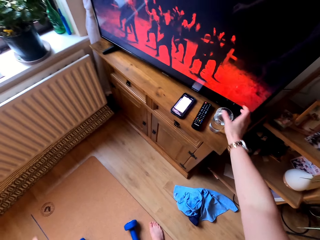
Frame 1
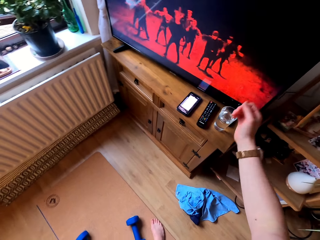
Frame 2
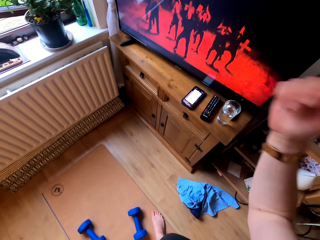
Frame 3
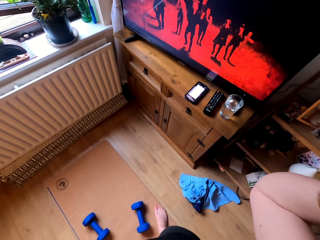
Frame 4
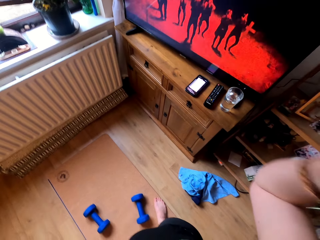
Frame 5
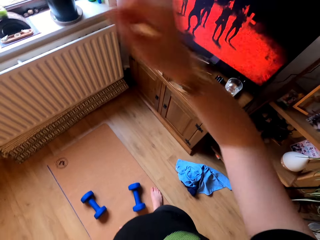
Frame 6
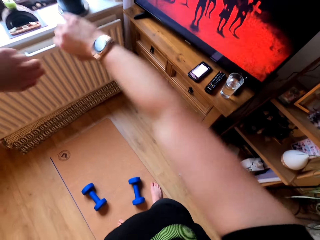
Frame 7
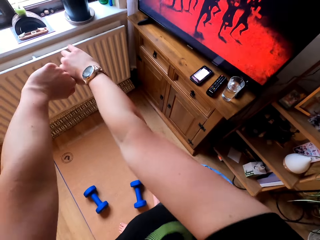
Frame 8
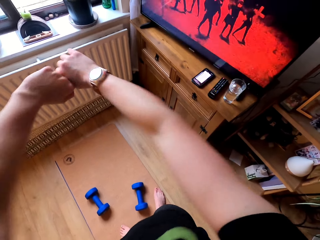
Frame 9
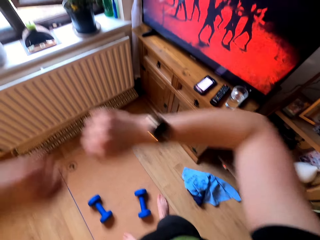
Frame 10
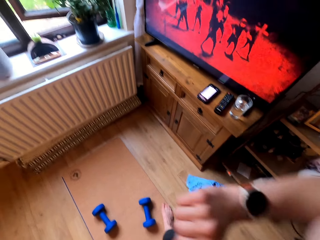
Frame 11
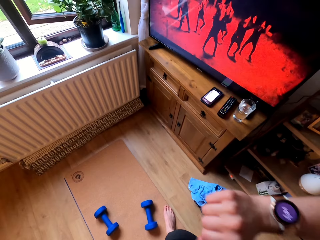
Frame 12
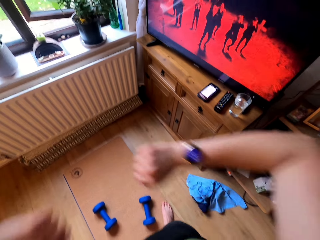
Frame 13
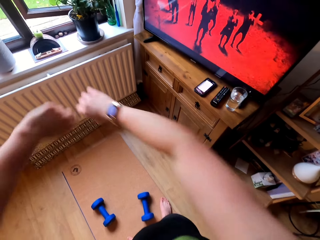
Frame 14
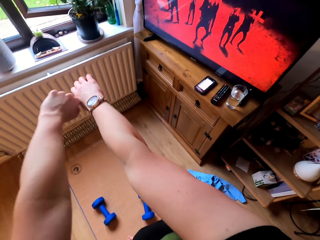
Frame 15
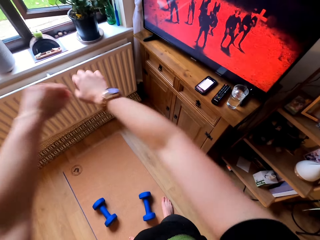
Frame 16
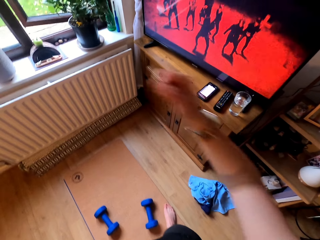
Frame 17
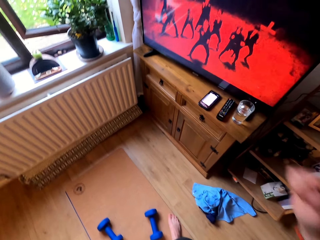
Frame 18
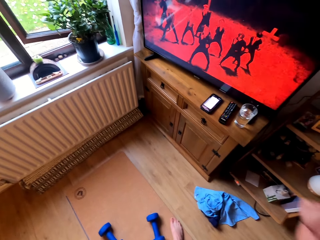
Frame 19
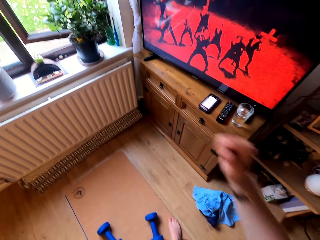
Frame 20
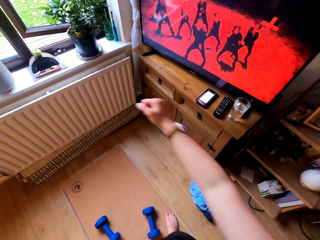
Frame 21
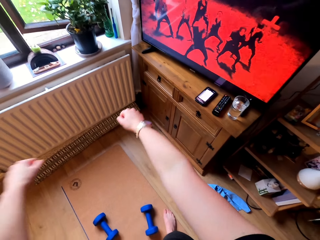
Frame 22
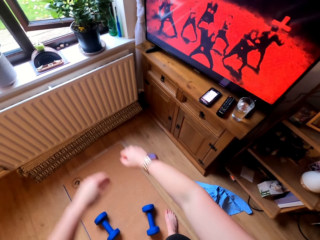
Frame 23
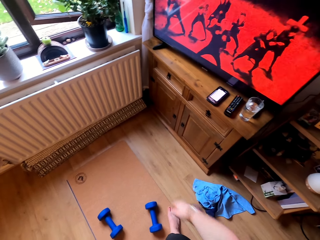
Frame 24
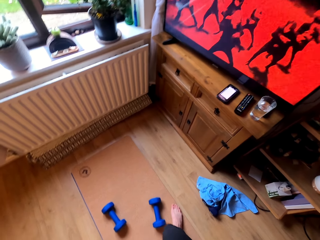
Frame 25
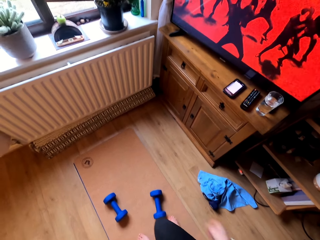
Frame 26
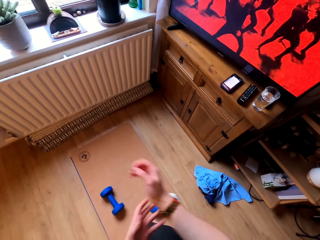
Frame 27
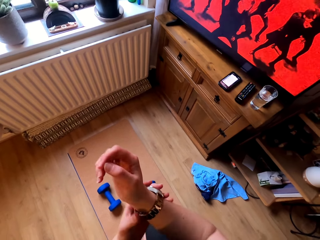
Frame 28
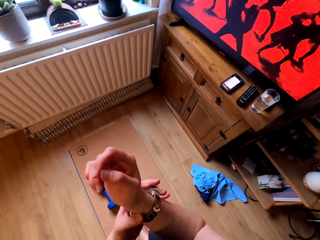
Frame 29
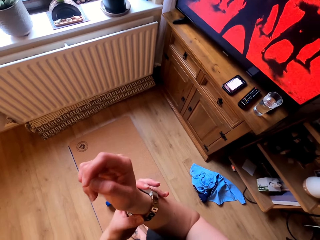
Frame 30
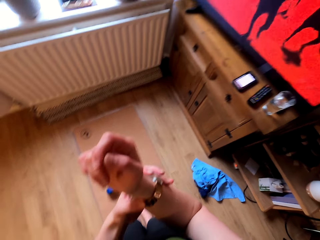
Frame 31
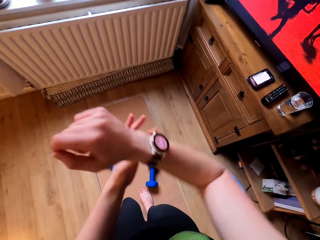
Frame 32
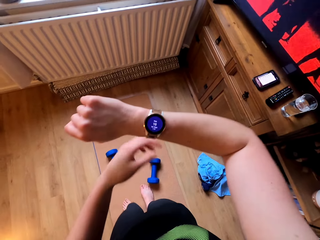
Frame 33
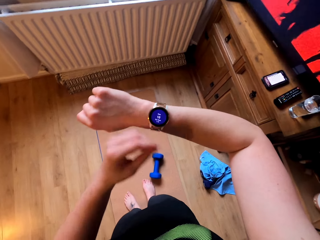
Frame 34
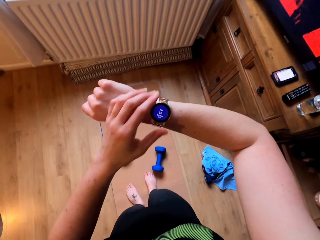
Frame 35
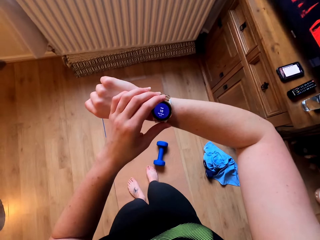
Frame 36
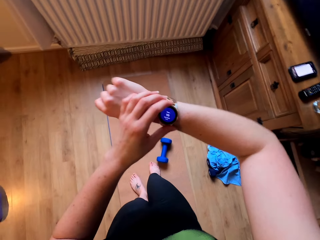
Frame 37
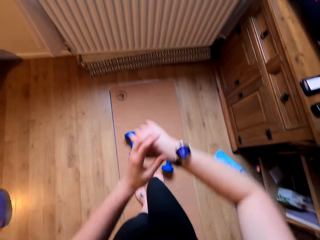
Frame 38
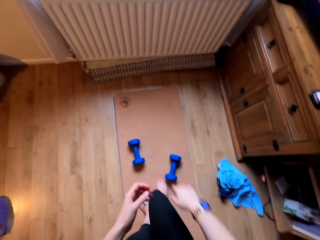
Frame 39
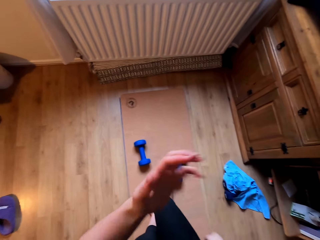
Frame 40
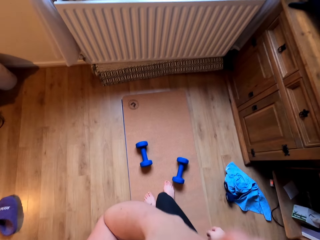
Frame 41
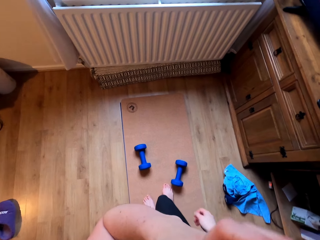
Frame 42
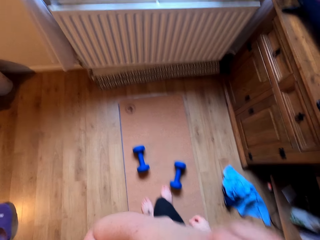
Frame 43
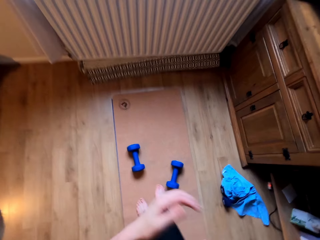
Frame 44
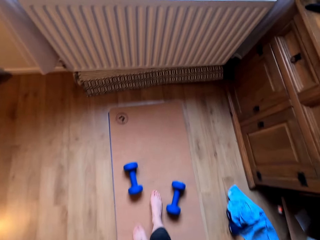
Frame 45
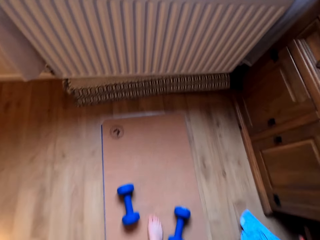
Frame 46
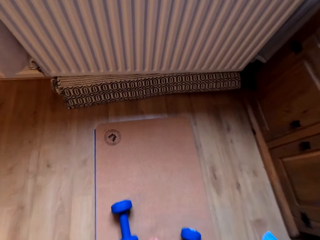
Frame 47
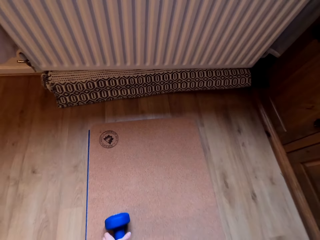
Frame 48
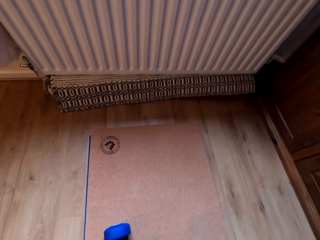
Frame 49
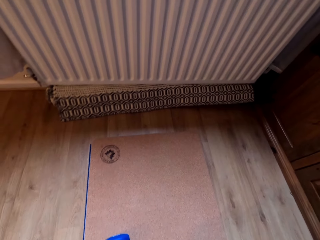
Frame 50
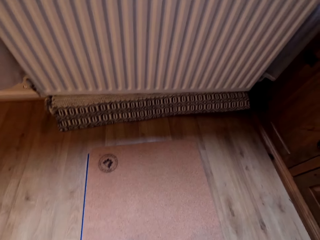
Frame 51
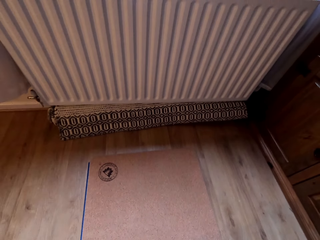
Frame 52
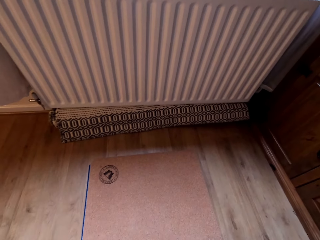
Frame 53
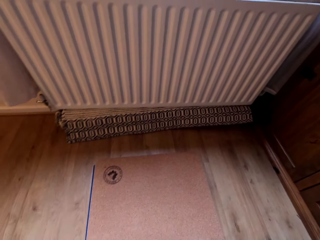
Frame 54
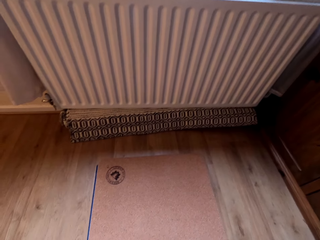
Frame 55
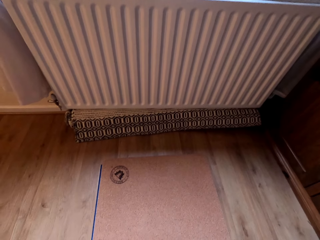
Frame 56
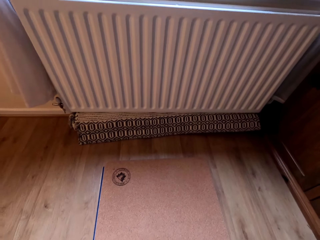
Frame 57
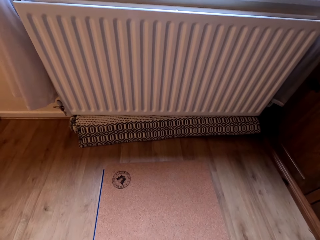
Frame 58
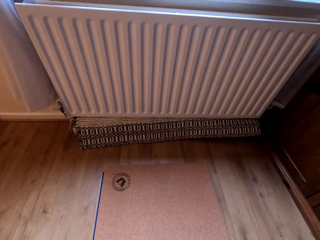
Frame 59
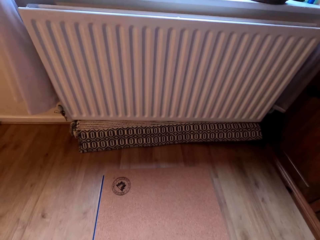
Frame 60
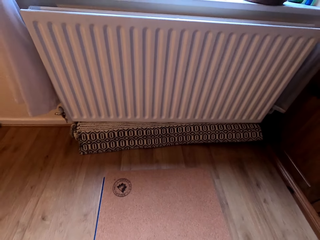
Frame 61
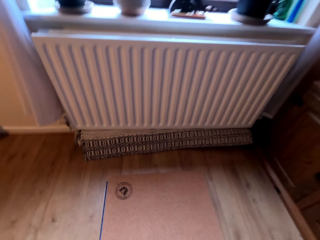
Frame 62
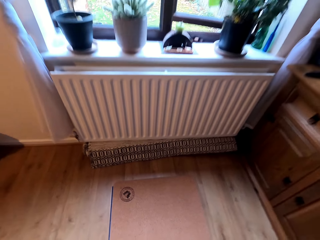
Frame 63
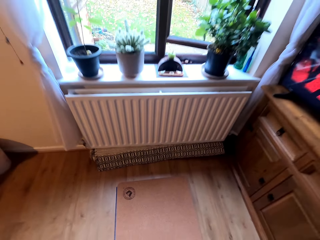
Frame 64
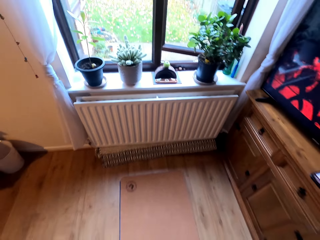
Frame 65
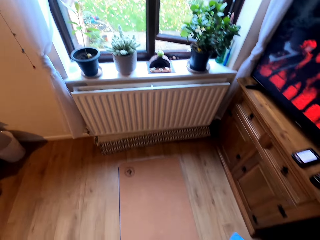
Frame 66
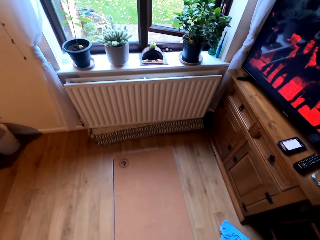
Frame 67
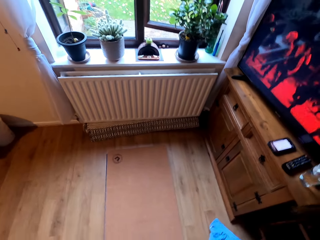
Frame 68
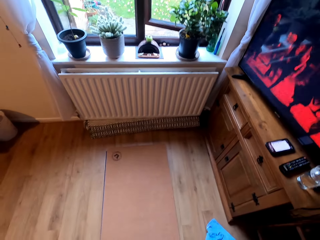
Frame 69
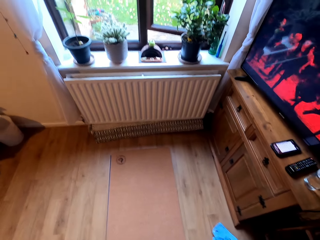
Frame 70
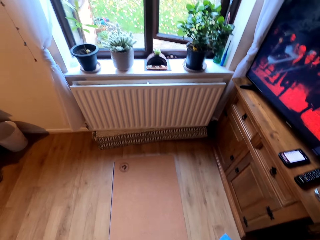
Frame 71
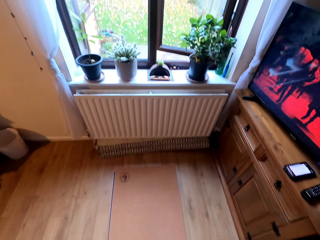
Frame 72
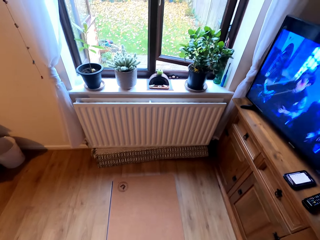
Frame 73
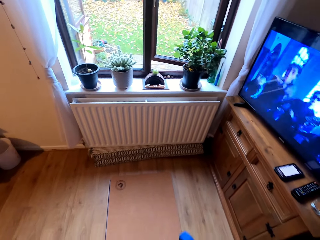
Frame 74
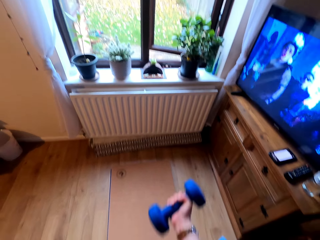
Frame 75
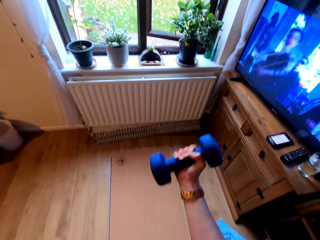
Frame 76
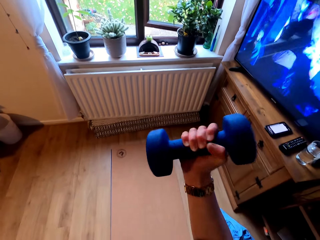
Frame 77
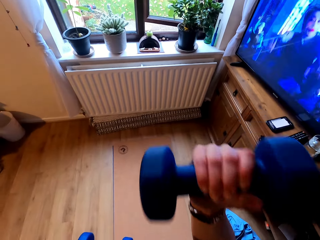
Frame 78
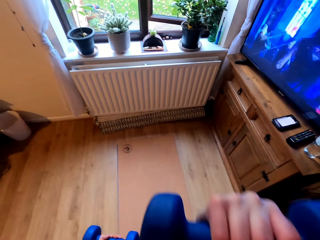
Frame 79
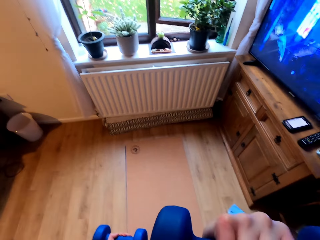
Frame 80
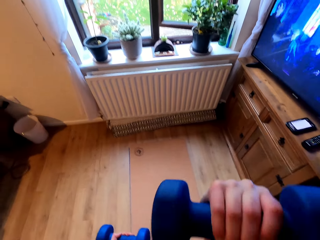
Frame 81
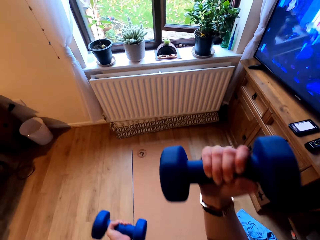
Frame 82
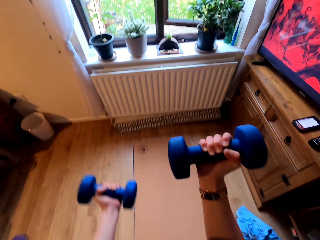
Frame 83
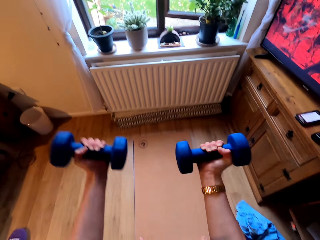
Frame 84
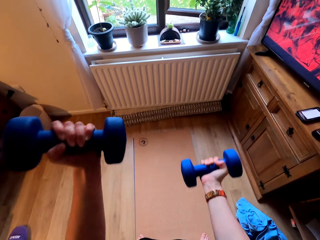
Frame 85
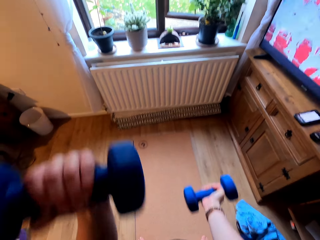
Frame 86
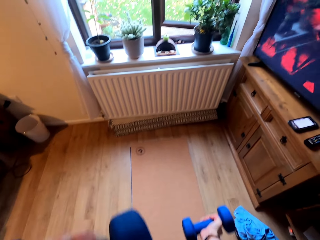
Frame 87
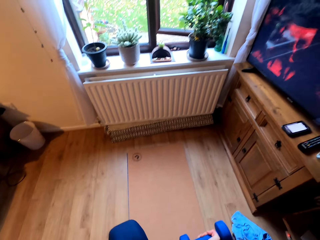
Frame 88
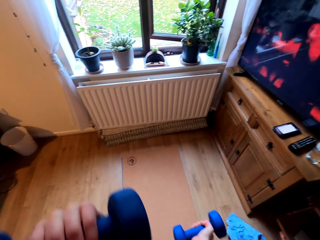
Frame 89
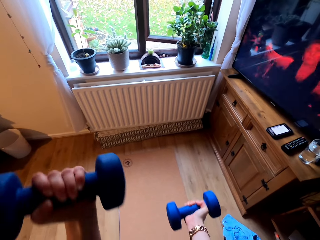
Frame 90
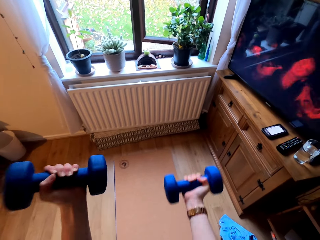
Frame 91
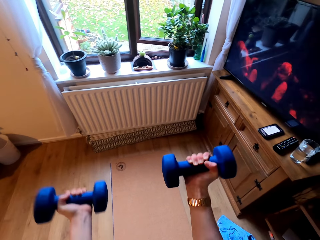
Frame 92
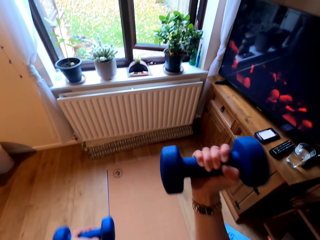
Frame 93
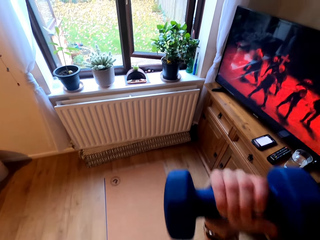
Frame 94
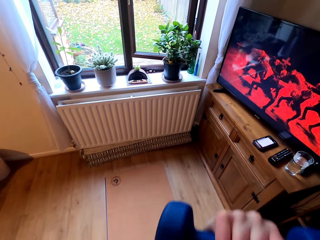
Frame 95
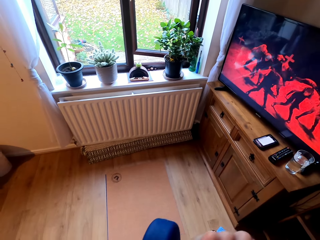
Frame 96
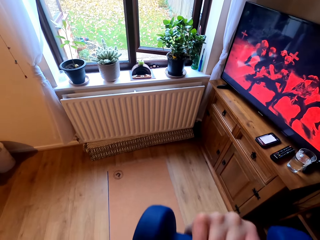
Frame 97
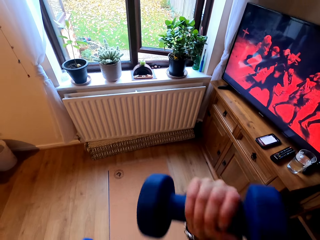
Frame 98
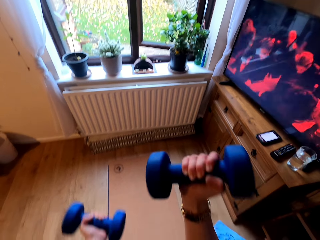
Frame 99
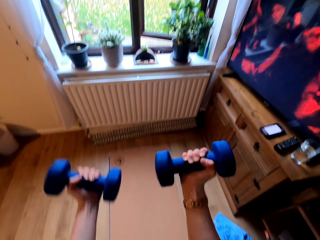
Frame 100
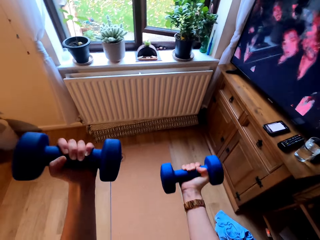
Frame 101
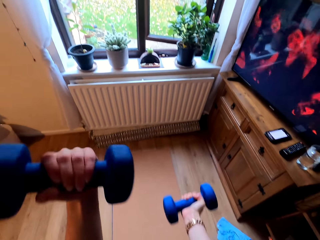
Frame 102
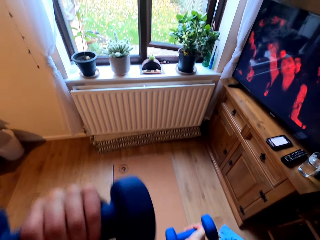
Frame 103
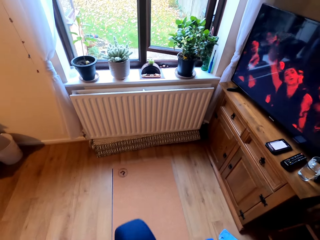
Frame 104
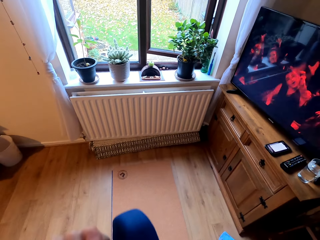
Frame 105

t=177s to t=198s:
The camera wearer straightens the hands. They align a watch on a hand. They hold the watch. They look at the watch. They touch the face. They pick up the dumbbells on the floor. They lift the dumbbells and do exercise.
